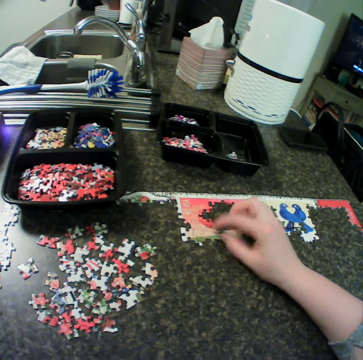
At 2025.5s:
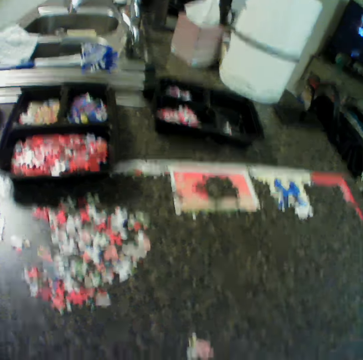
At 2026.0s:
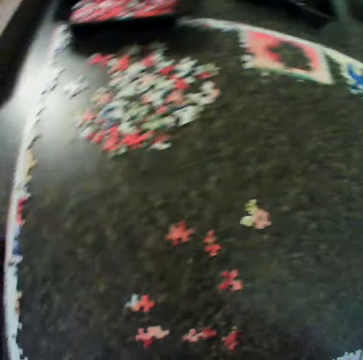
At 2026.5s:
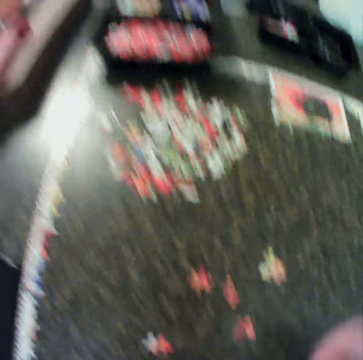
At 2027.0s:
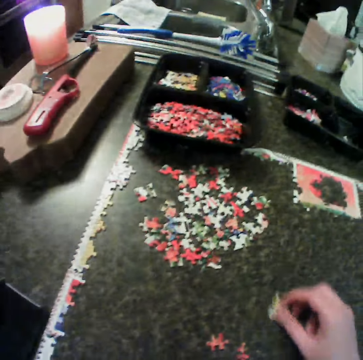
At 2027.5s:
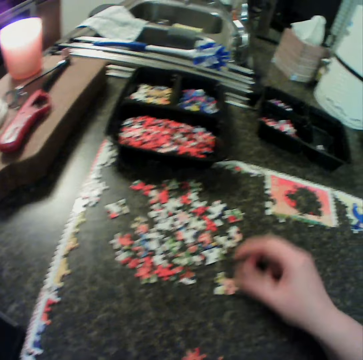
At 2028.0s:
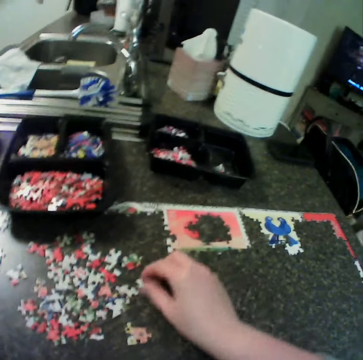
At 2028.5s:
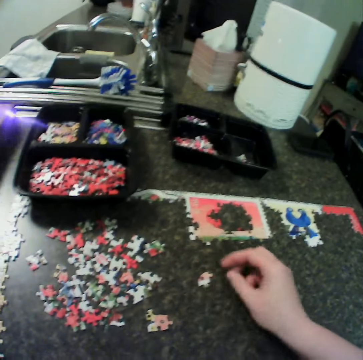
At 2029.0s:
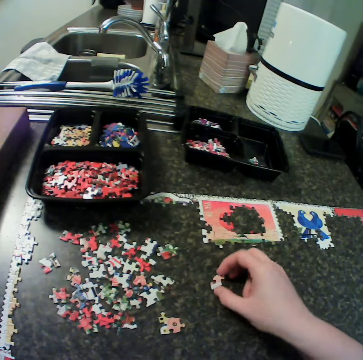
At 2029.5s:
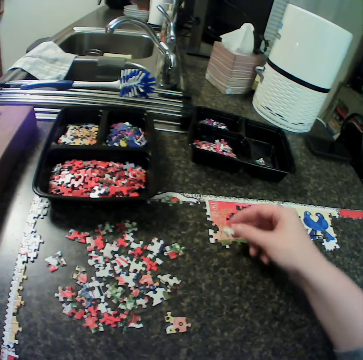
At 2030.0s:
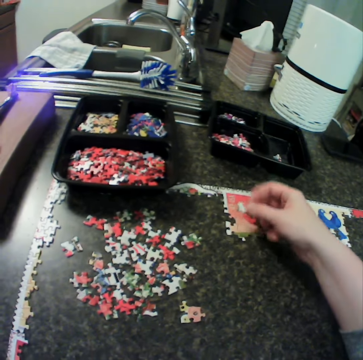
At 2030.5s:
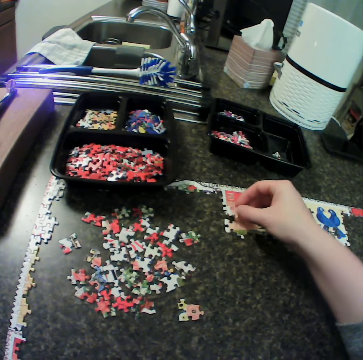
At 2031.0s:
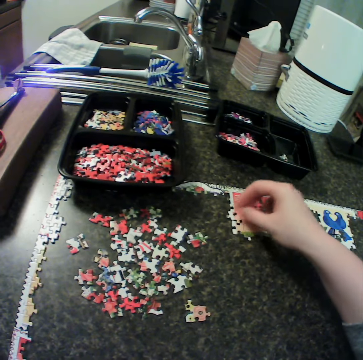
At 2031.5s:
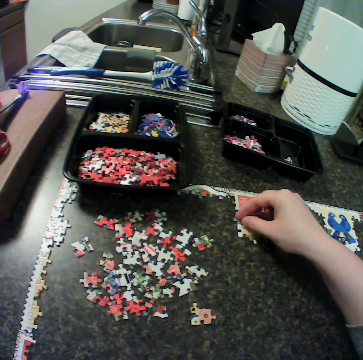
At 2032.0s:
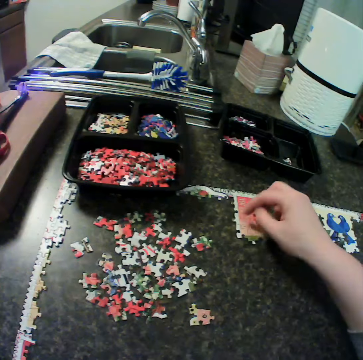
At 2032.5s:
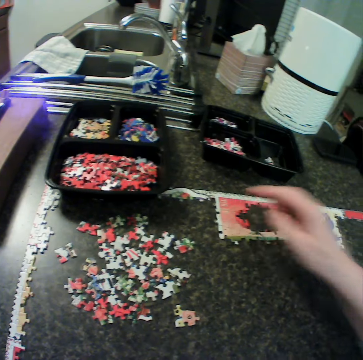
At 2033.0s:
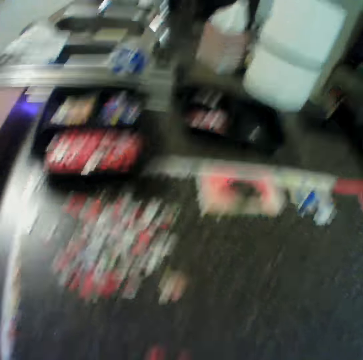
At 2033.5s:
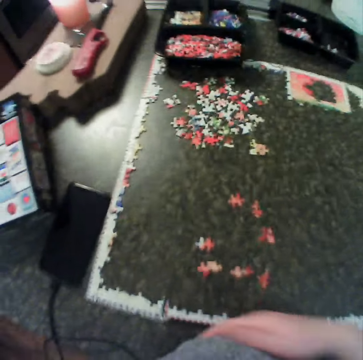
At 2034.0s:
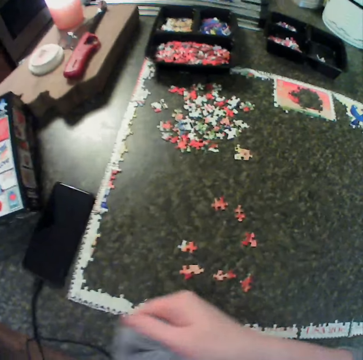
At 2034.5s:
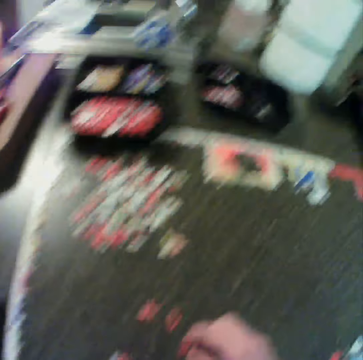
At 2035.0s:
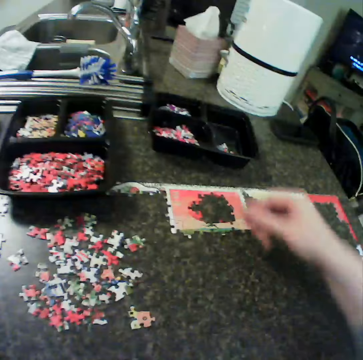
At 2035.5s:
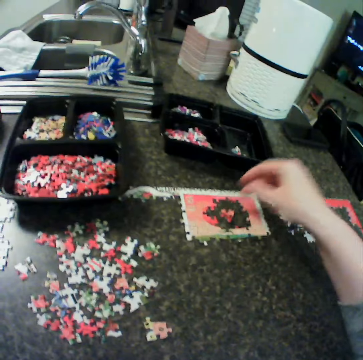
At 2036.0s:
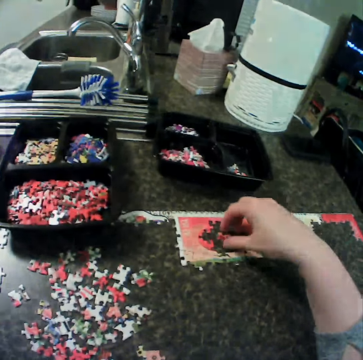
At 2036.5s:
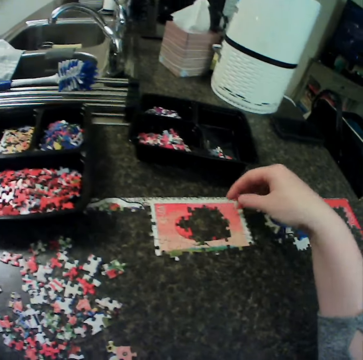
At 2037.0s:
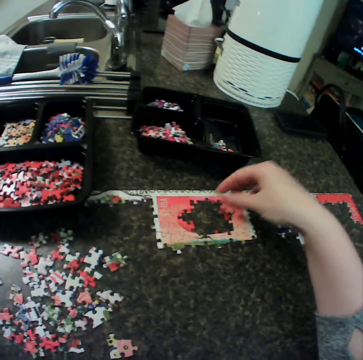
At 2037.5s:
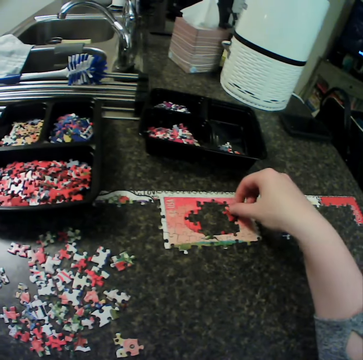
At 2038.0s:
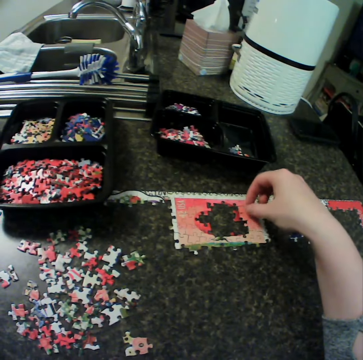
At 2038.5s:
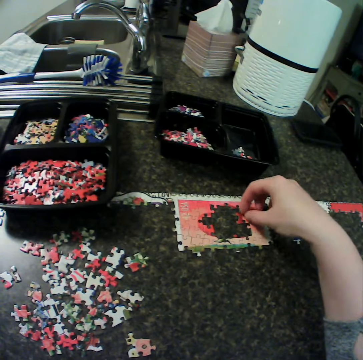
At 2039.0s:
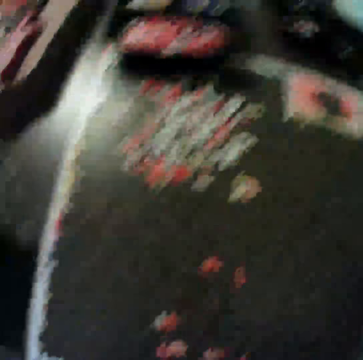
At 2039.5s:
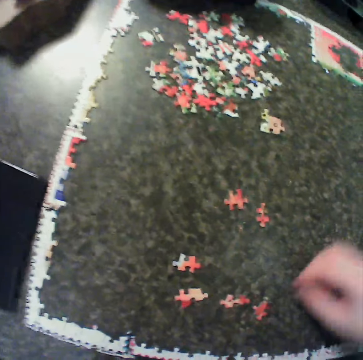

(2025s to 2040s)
The camera wearer picks a piece of the puzzle from the table. They move the craft material on the table. They fix the puzzle to the upper puzzle. They put the craft material on the table. They pick a piece of the puzzle from the table. They put the craft material on the table. They fix the puzzle to the upper puzzle.

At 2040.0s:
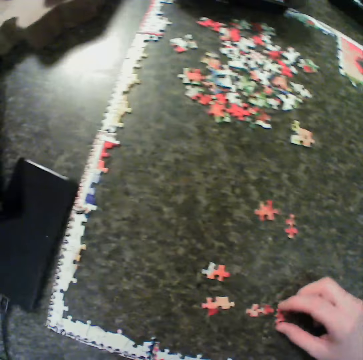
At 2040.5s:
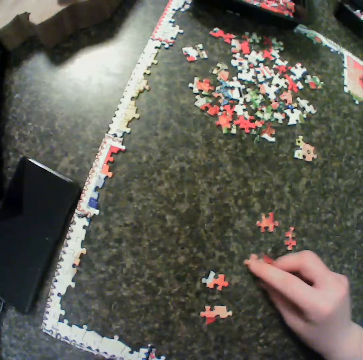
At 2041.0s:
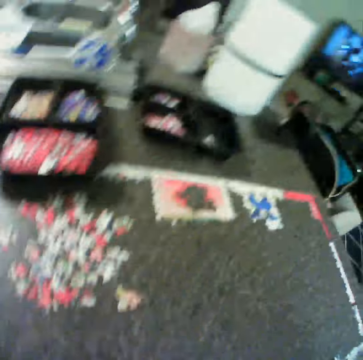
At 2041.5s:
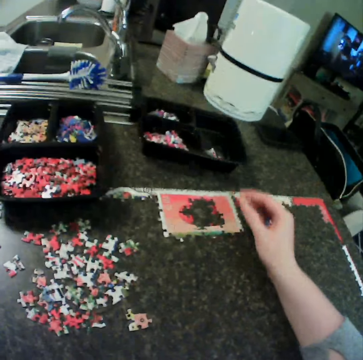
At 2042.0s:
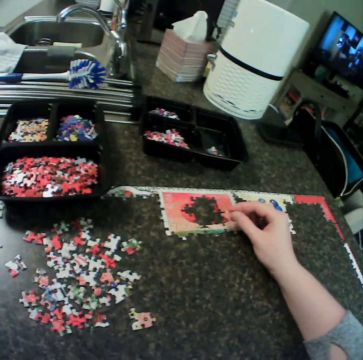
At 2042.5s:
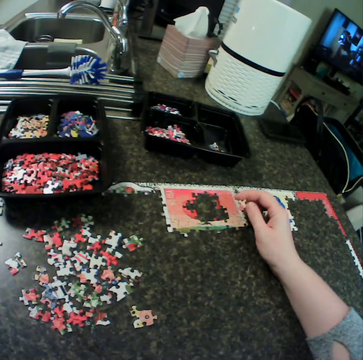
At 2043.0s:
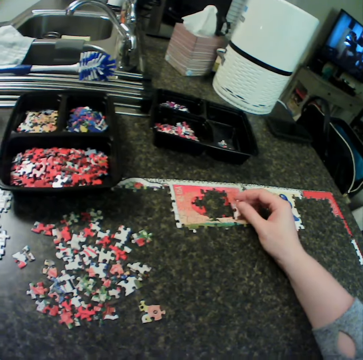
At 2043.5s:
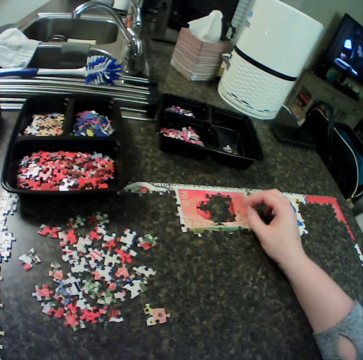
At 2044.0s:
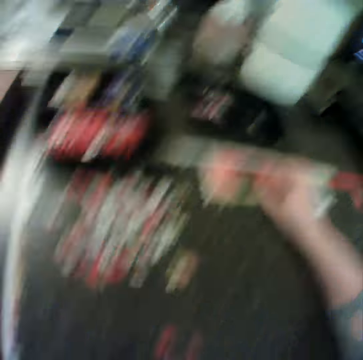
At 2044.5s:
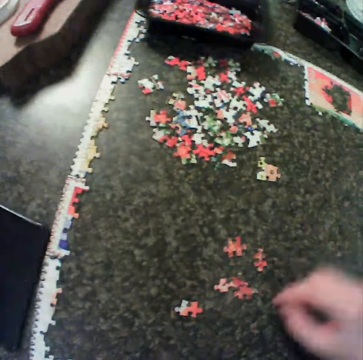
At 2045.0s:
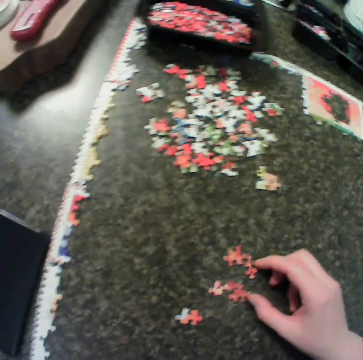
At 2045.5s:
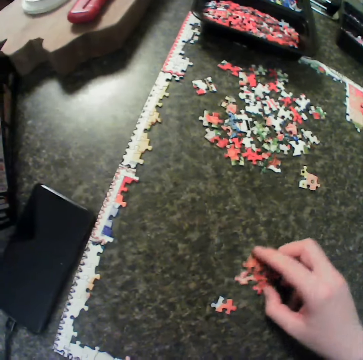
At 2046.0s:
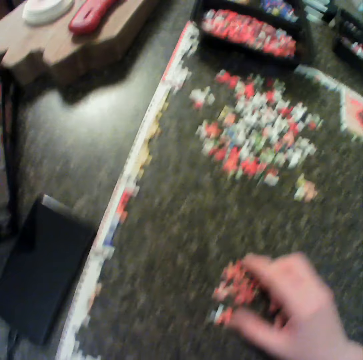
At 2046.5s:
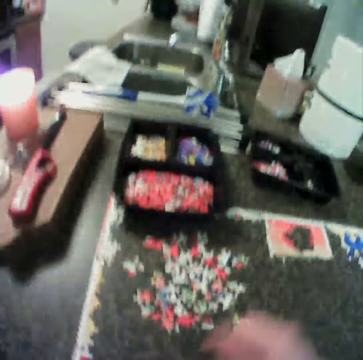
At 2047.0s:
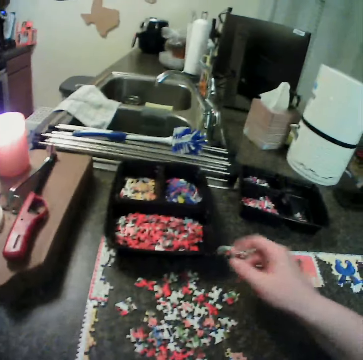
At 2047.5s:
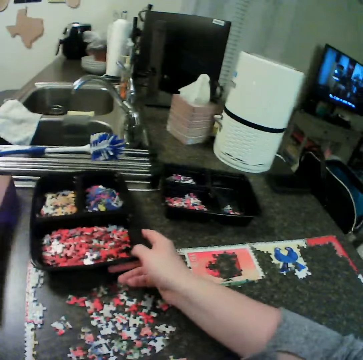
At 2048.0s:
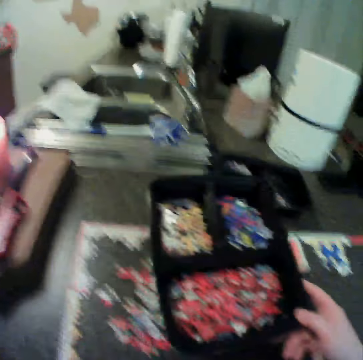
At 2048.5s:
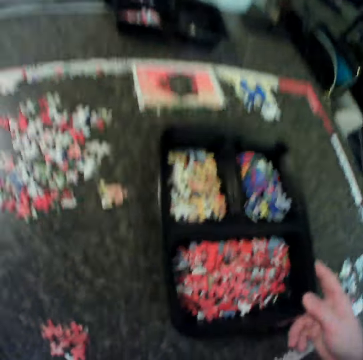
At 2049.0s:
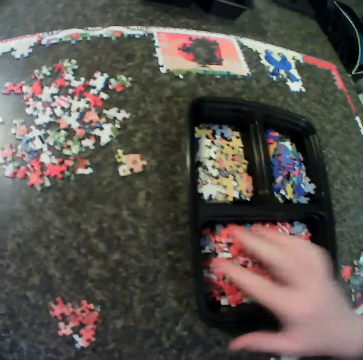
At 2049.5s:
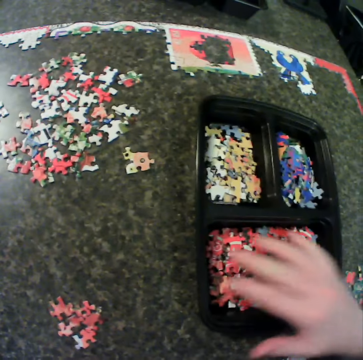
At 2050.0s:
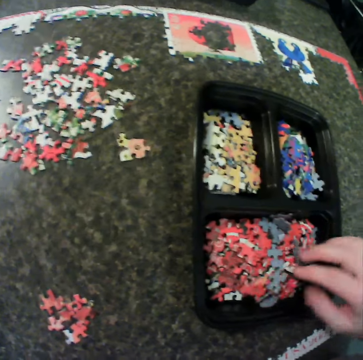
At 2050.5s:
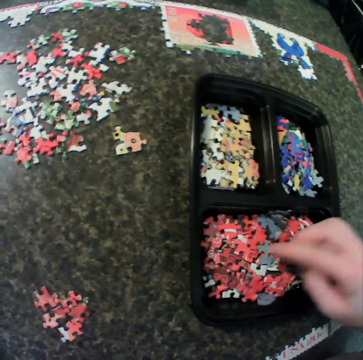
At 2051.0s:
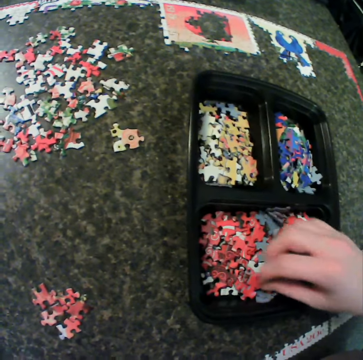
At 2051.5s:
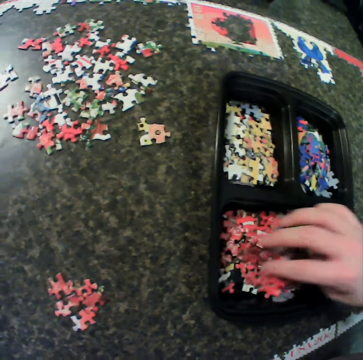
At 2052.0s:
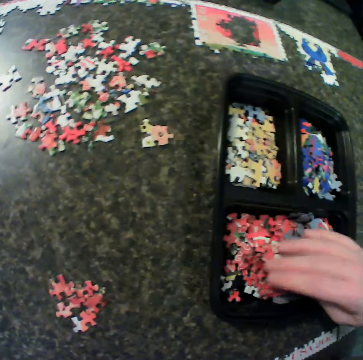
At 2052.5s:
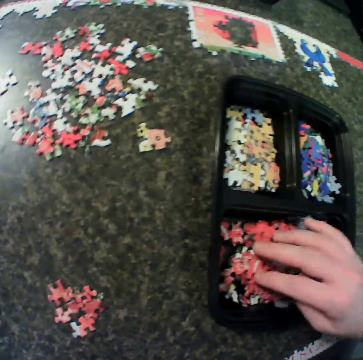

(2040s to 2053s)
The camera wearer picks a piece of the puzzle from the table. They move the craft material on the table. They put the craft material on the table. They fix the puzzle to the upper puzzle. They move the craft material on the table. They carry a container from the table. They put the tin of craft material down. They shuffle the puzzle in the container. They spread the craft materials.

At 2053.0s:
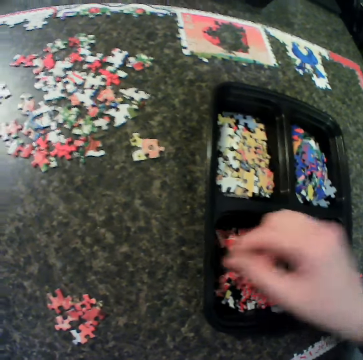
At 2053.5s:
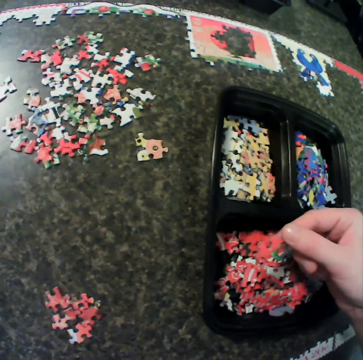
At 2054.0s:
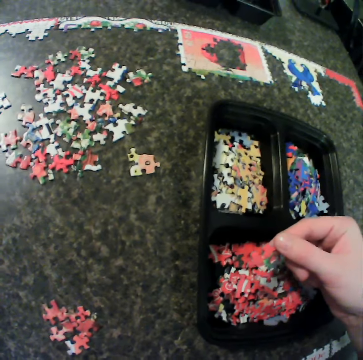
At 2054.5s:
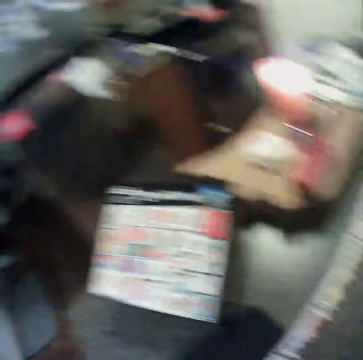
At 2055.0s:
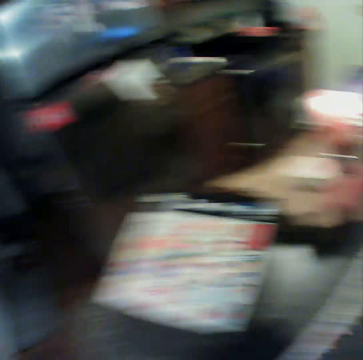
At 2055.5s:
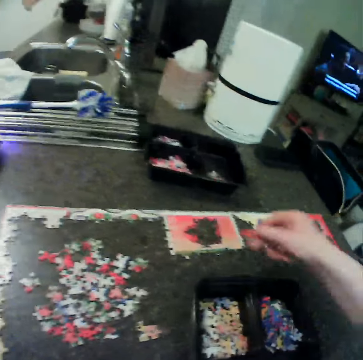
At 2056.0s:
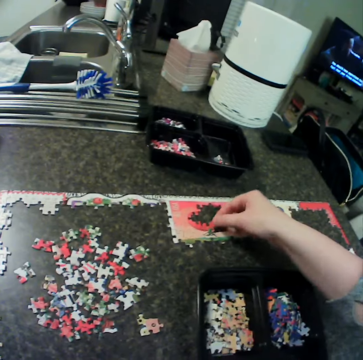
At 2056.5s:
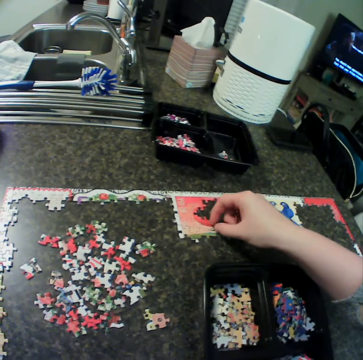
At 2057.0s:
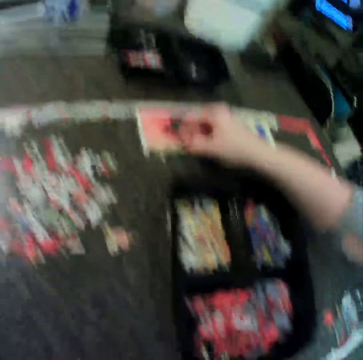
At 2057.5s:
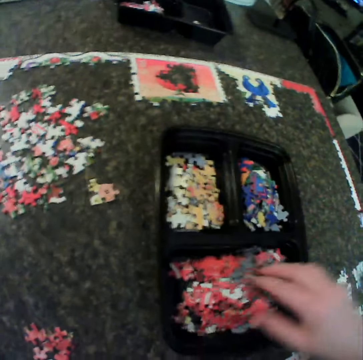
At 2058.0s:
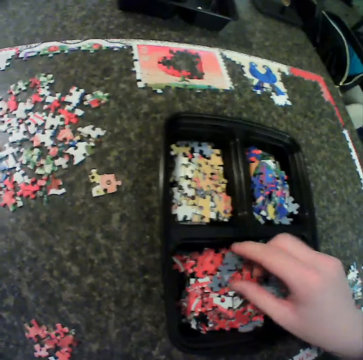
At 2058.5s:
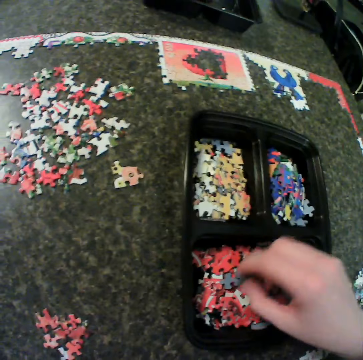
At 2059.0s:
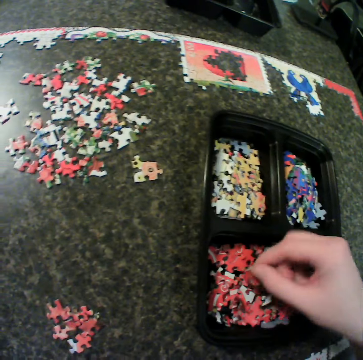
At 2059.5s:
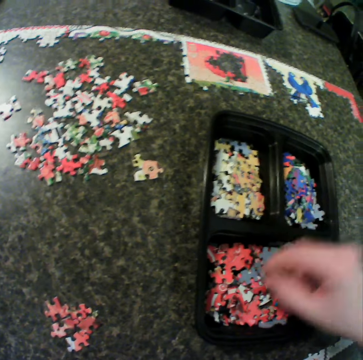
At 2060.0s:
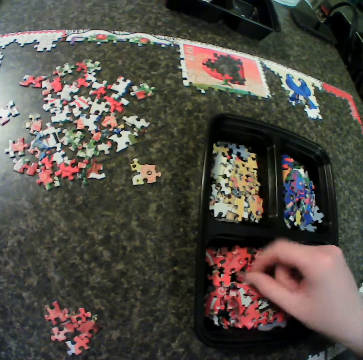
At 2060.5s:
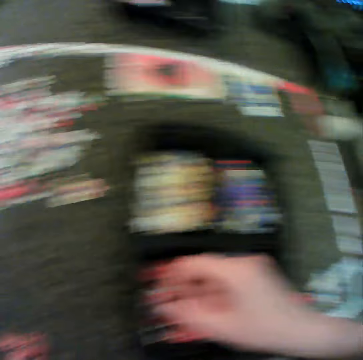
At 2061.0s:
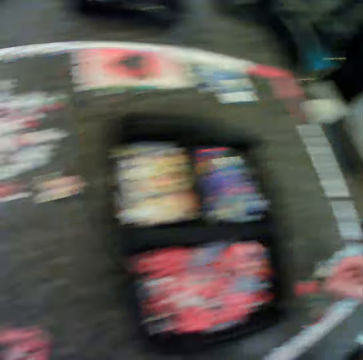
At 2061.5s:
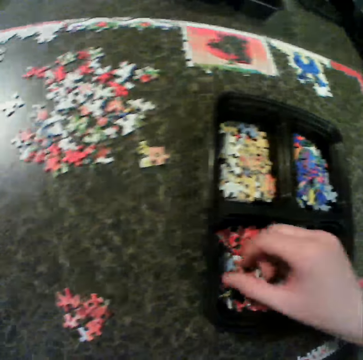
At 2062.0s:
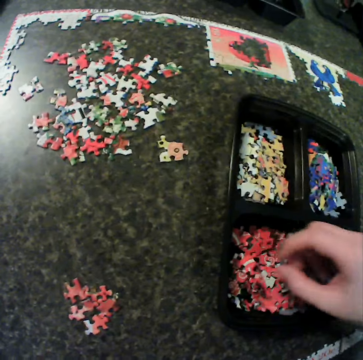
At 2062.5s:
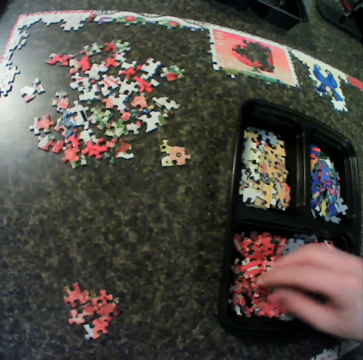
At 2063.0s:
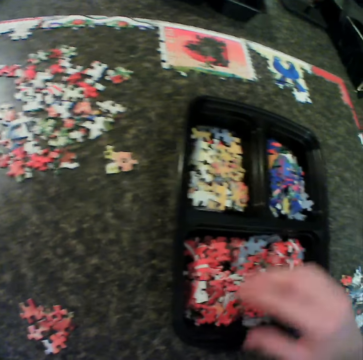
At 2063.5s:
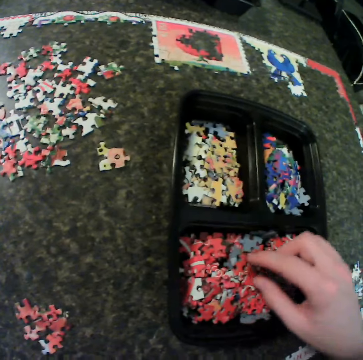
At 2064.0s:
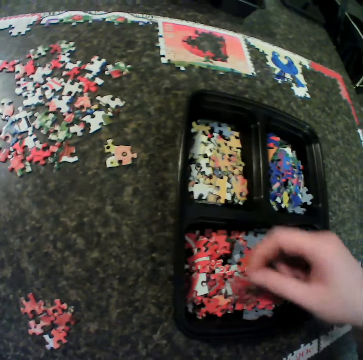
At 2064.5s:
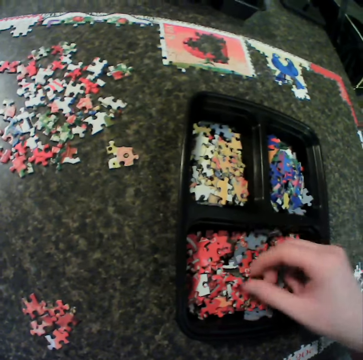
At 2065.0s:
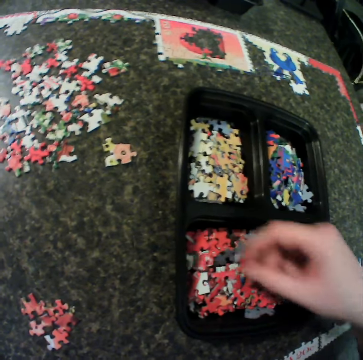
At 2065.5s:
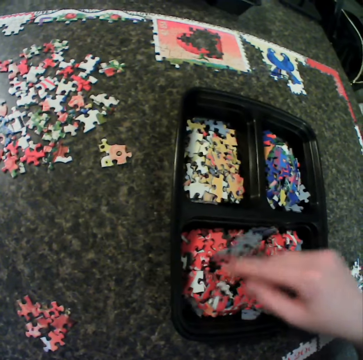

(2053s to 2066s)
The camera wearer picks a piece or craft material from the container. They fix the puzzle to the upper puzzle. They put the tin of craft material down. They turn the craft material. They shuffle the puzzle in the container. They put the craft material on the table. They turn the craft material.
